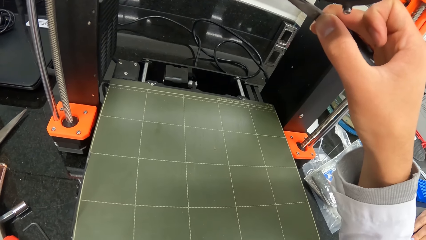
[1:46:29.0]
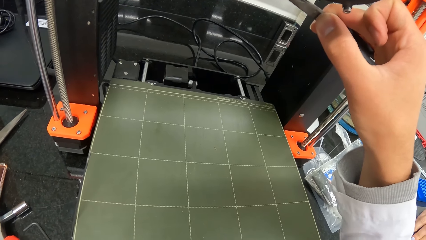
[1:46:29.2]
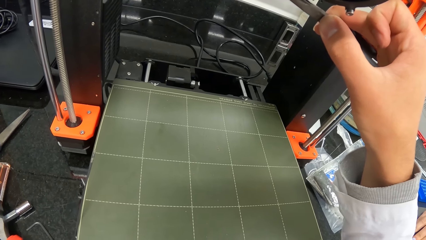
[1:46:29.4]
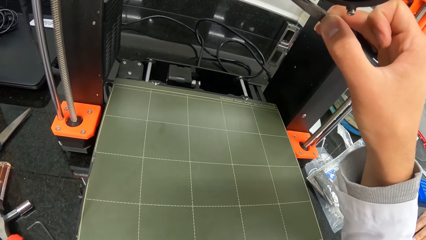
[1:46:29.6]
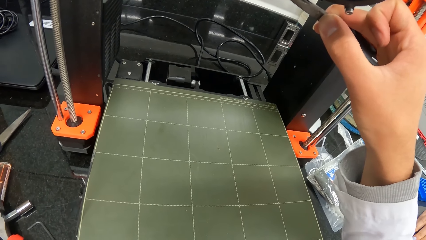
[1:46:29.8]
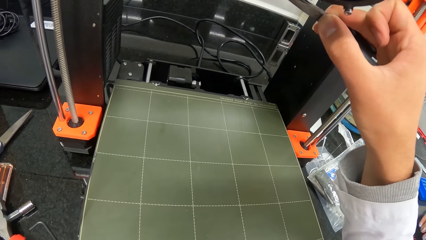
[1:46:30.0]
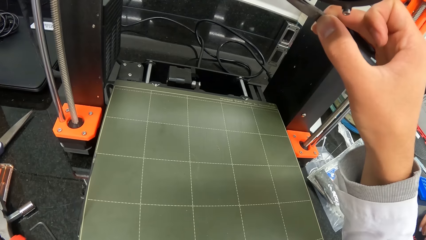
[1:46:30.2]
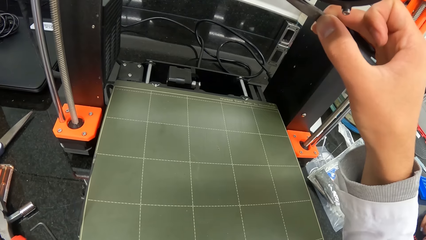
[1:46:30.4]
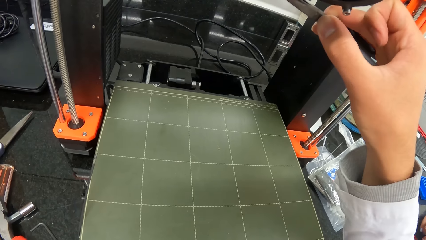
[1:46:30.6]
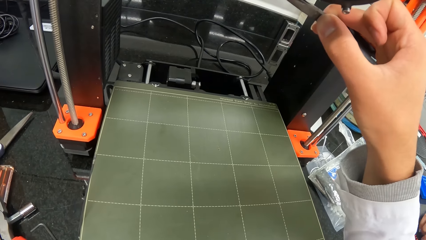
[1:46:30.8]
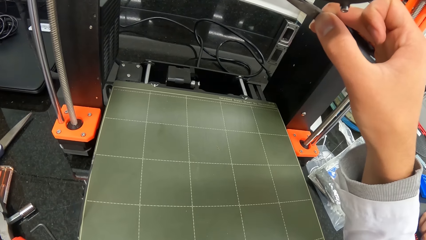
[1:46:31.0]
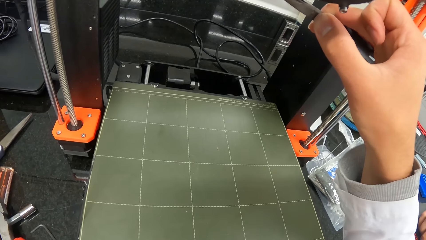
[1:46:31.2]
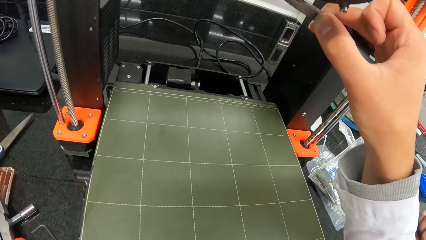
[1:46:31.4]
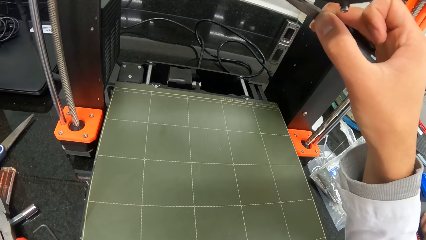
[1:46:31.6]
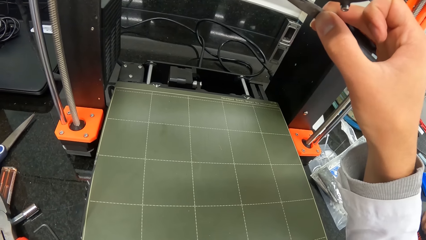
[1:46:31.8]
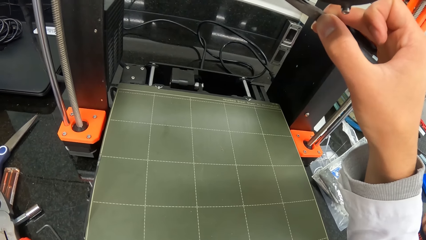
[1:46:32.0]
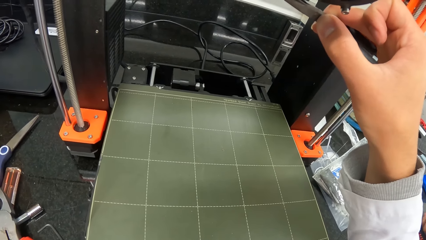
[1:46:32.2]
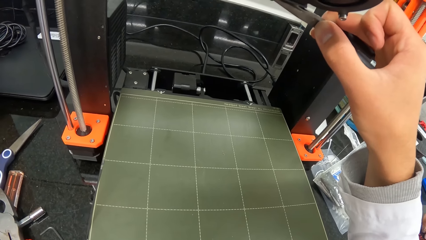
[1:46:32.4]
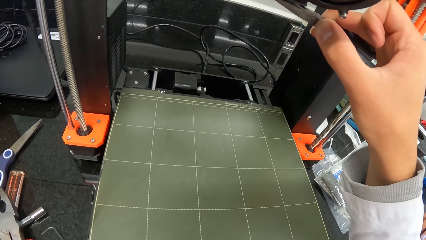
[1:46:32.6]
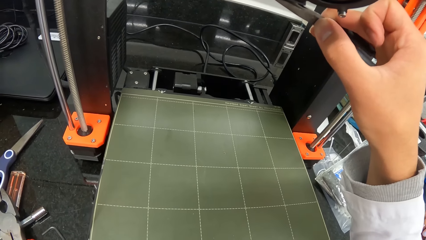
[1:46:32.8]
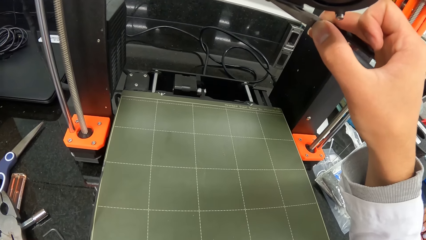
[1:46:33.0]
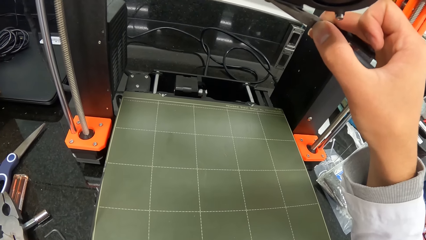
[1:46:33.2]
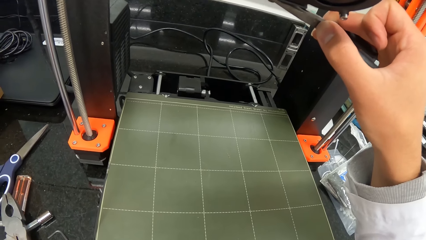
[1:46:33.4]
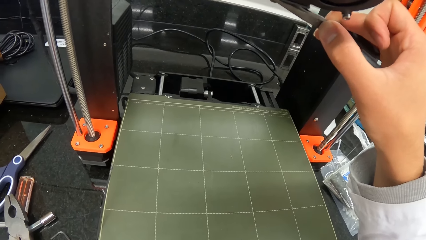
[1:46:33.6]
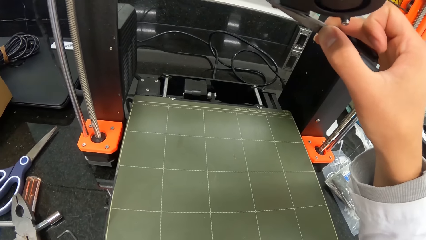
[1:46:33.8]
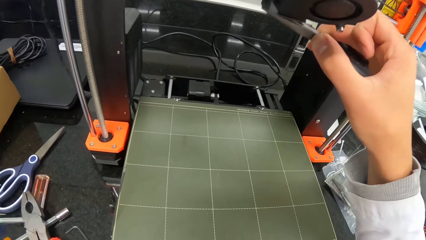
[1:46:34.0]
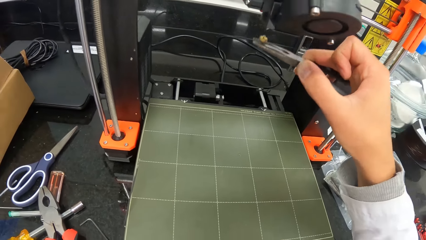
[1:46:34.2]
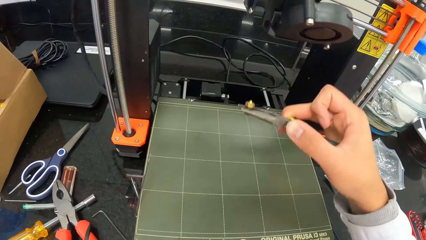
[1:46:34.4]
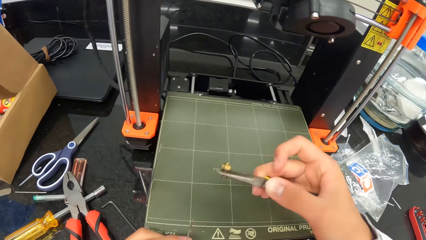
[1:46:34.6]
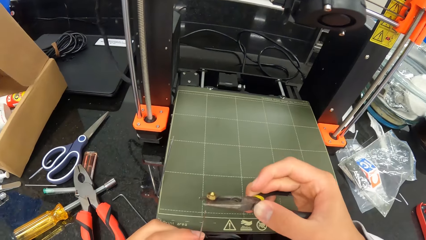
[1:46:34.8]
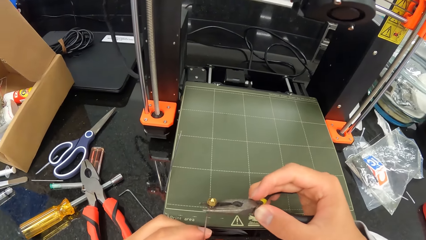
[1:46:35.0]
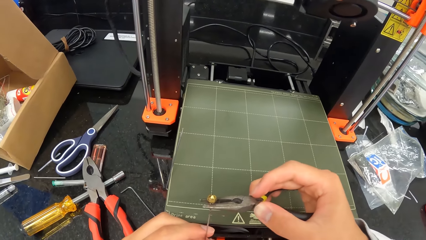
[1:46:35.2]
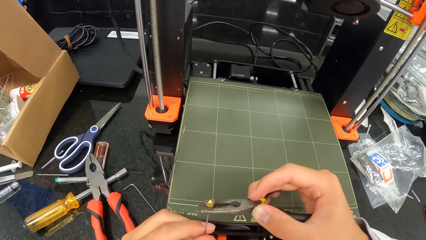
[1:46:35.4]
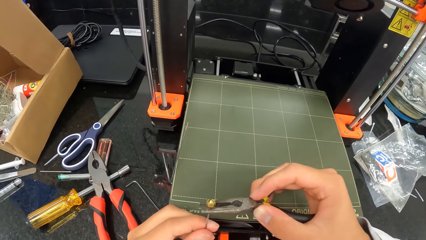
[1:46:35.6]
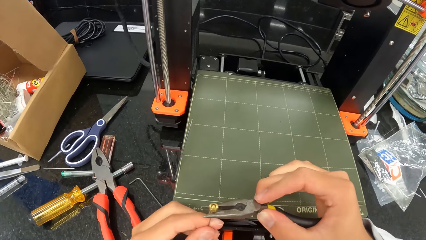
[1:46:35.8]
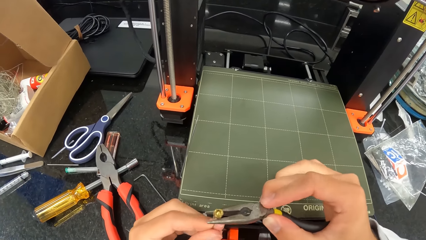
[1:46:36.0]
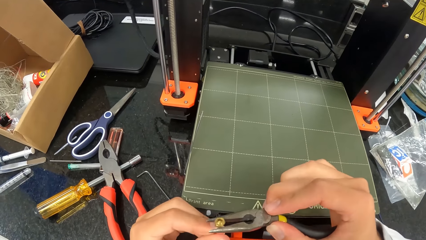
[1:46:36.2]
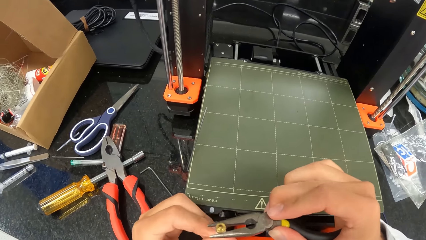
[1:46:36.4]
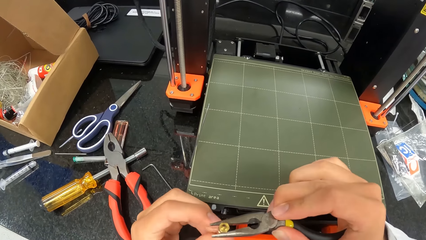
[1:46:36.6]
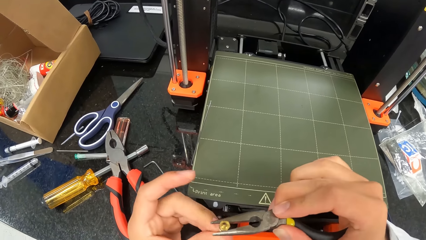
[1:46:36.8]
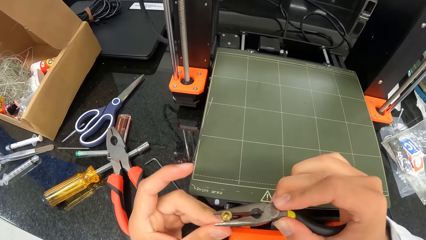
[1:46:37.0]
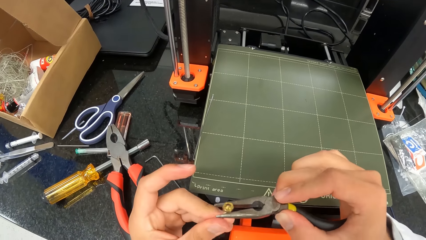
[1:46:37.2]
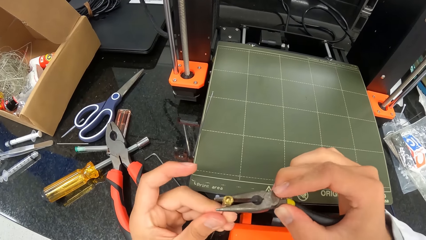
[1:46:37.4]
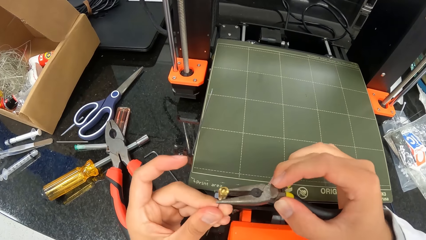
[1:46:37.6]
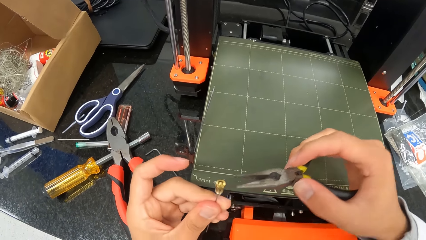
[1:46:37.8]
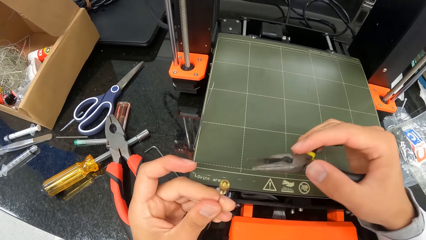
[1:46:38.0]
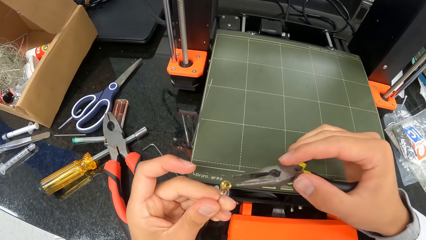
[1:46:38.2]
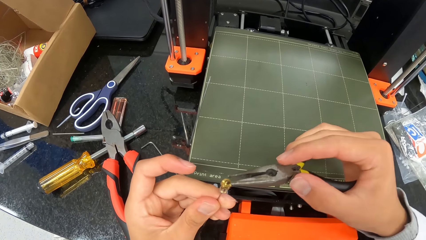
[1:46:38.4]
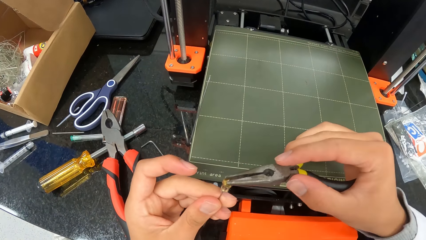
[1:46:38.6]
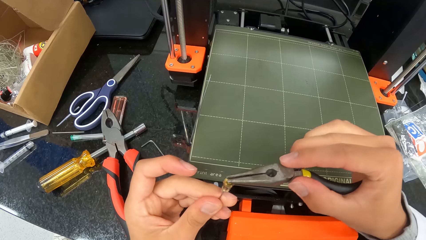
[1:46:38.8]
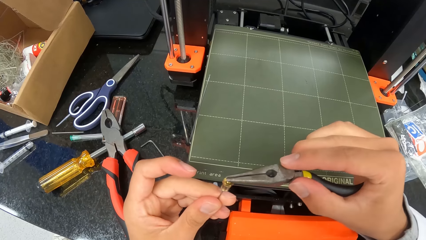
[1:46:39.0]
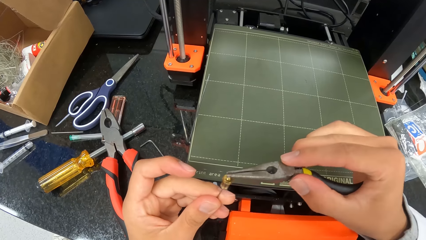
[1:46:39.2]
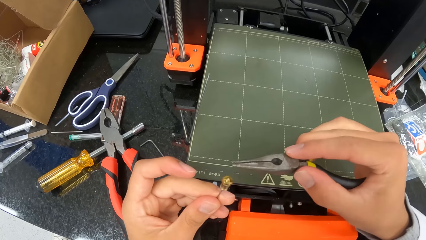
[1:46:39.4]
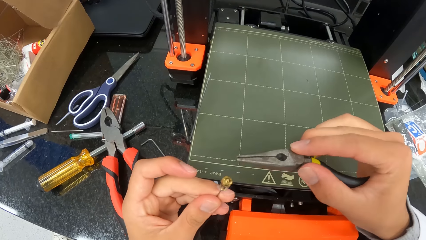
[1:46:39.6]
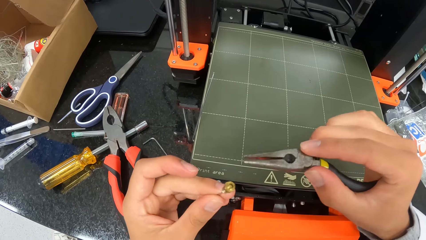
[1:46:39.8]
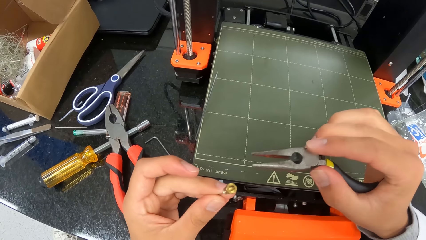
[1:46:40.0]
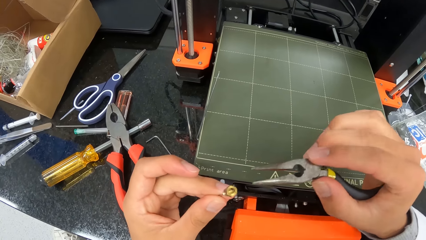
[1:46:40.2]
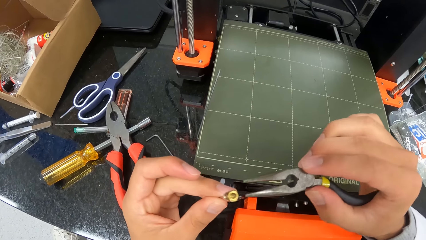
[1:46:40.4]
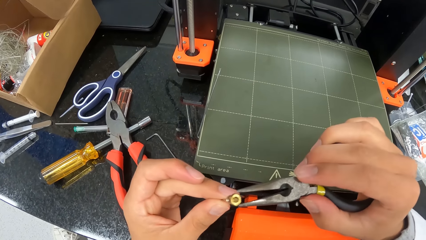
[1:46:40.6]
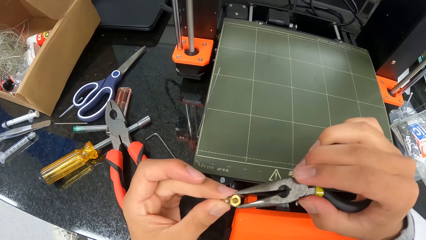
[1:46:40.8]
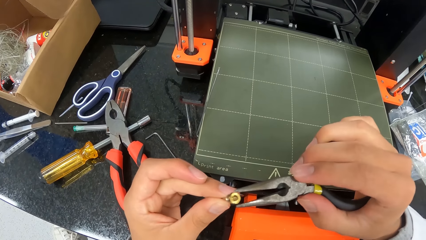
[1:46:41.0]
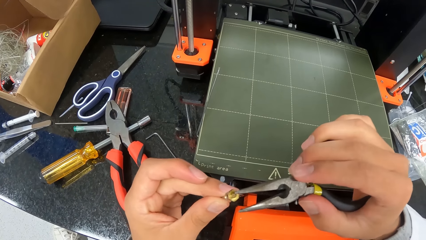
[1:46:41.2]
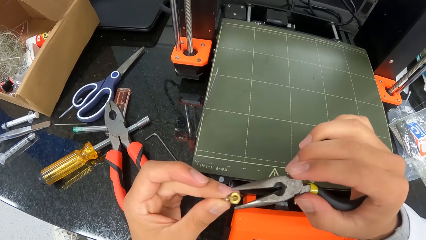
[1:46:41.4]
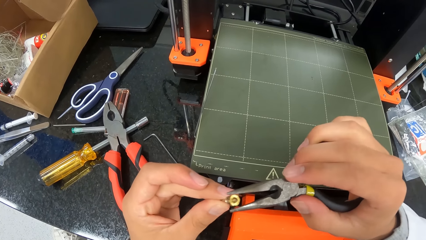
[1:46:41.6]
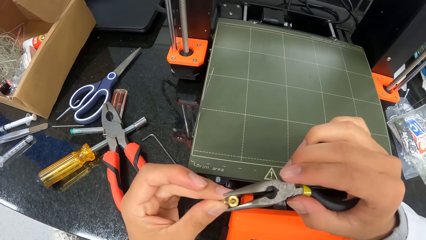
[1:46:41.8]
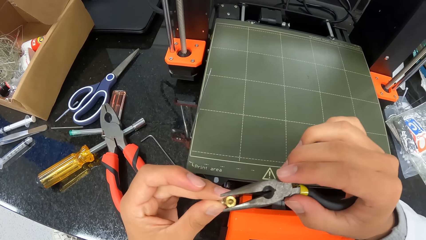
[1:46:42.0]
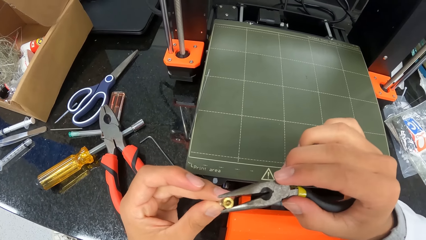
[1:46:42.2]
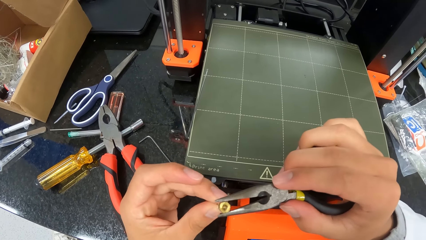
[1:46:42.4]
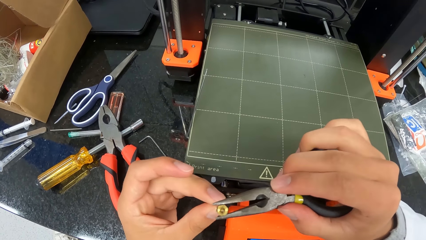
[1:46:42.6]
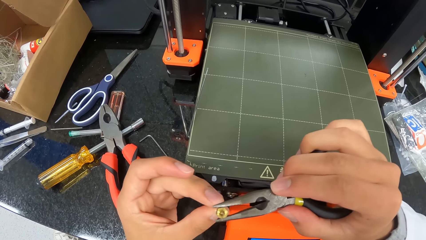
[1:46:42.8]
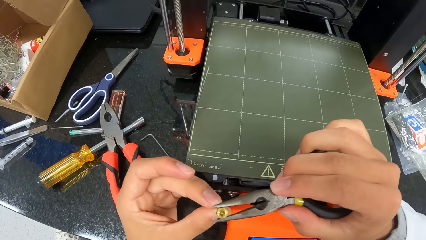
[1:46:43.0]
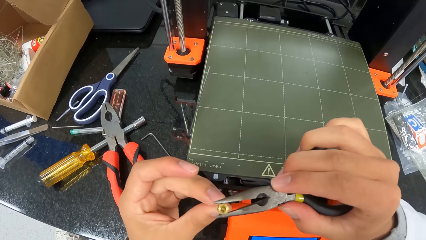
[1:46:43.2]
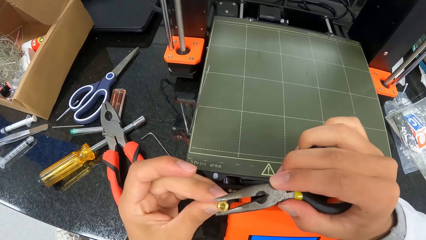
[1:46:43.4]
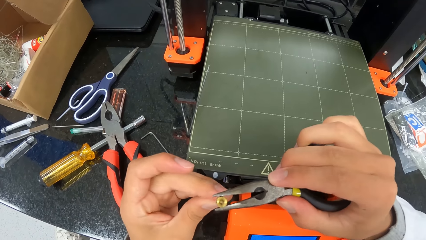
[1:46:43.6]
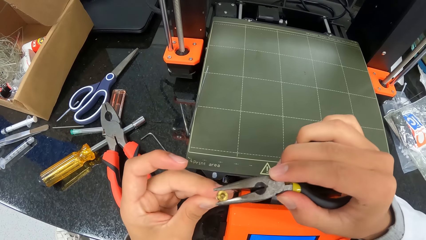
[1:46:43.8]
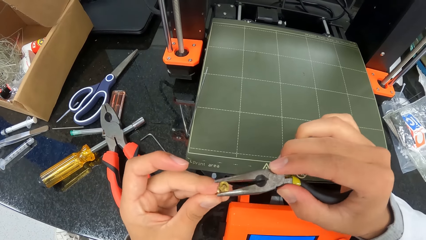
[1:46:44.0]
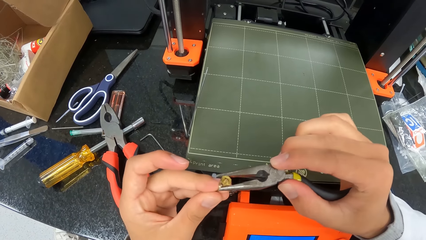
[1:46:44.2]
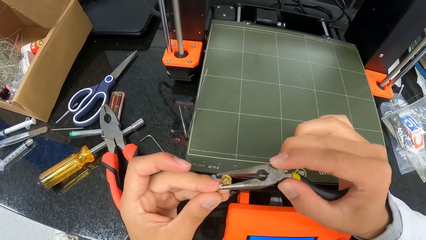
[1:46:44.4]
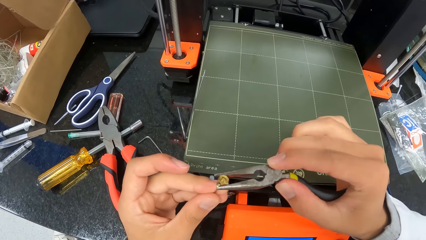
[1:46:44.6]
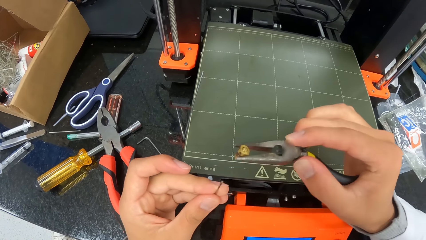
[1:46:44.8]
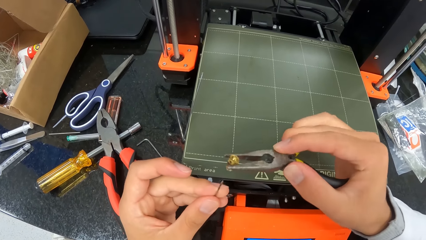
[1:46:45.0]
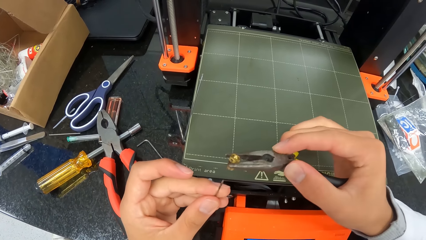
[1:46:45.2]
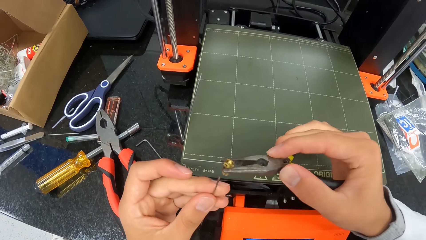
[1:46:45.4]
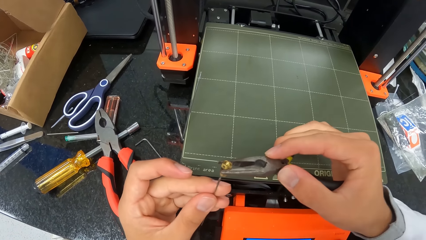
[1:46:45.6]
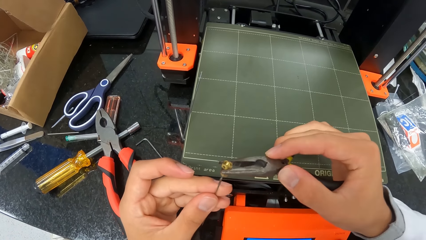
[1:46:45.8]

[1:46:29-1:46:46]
The camera wearer looks at the bolt. They place a wire in the bolt.
